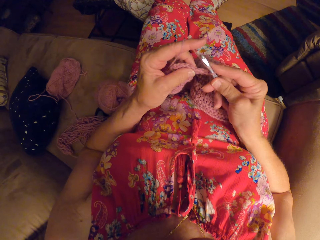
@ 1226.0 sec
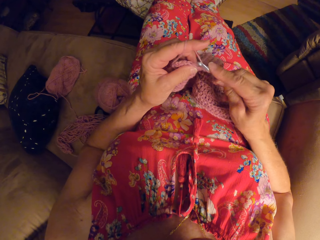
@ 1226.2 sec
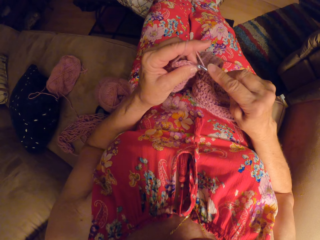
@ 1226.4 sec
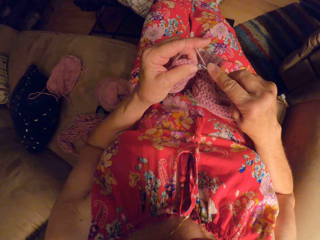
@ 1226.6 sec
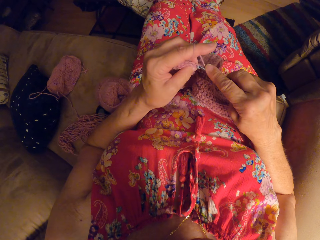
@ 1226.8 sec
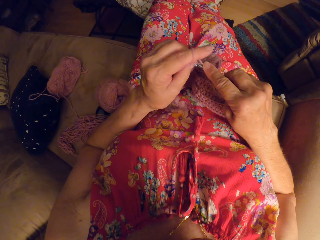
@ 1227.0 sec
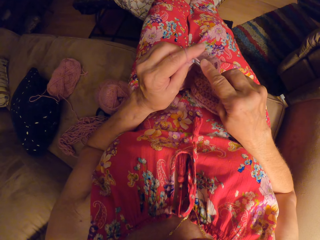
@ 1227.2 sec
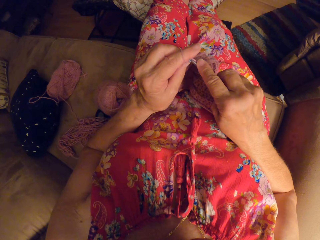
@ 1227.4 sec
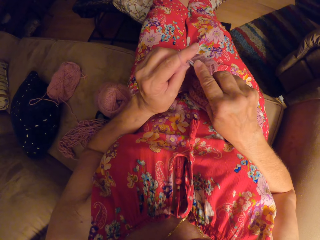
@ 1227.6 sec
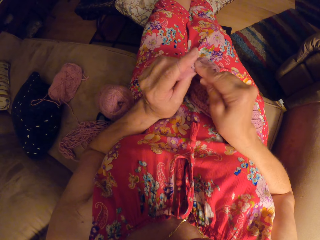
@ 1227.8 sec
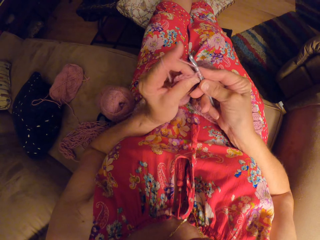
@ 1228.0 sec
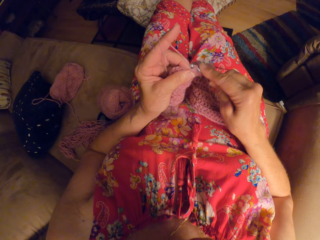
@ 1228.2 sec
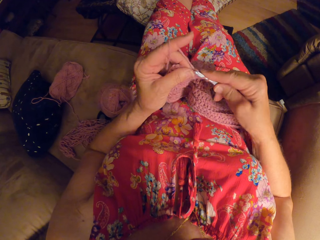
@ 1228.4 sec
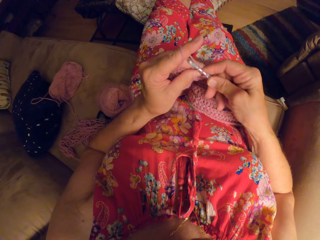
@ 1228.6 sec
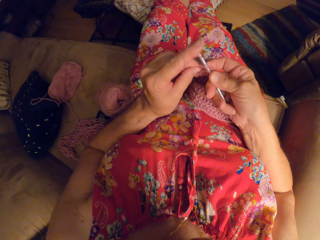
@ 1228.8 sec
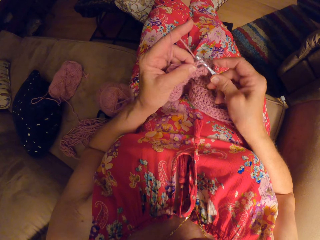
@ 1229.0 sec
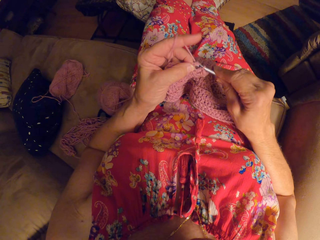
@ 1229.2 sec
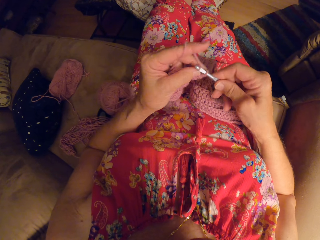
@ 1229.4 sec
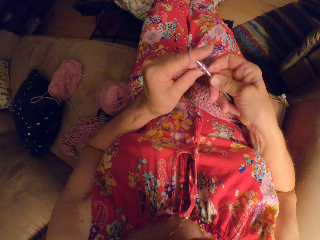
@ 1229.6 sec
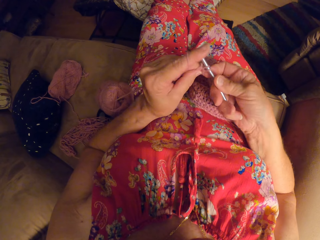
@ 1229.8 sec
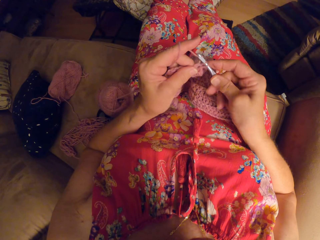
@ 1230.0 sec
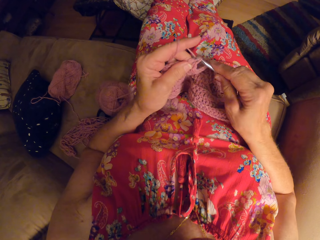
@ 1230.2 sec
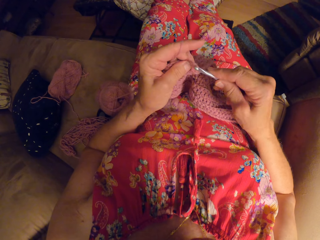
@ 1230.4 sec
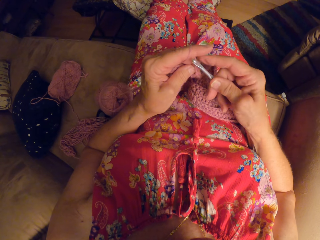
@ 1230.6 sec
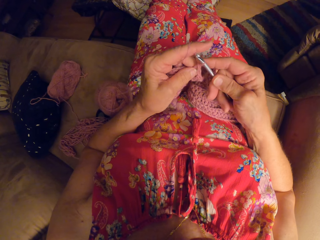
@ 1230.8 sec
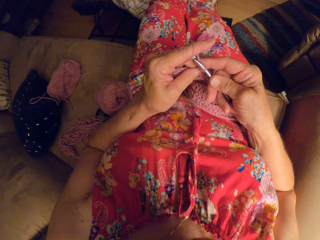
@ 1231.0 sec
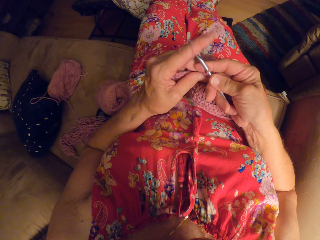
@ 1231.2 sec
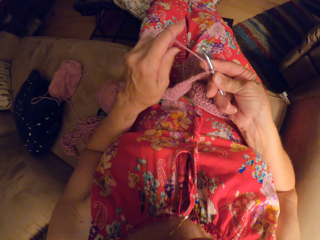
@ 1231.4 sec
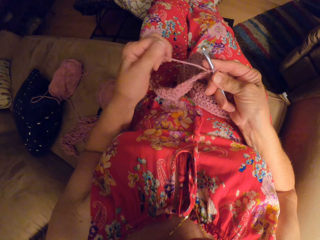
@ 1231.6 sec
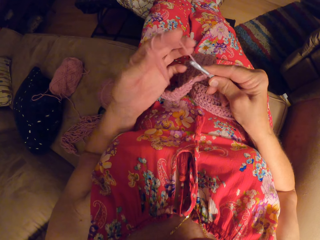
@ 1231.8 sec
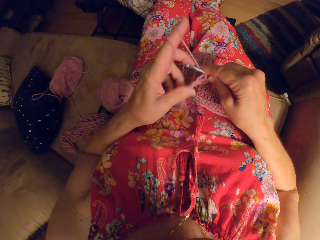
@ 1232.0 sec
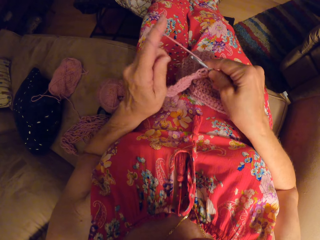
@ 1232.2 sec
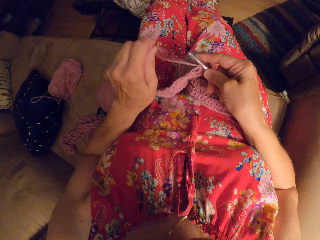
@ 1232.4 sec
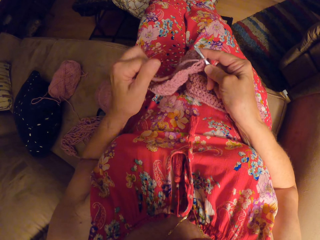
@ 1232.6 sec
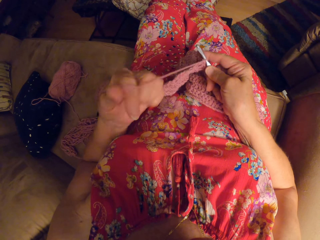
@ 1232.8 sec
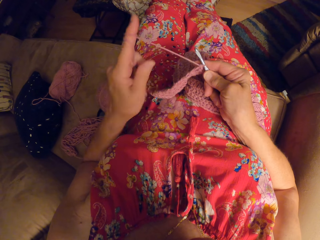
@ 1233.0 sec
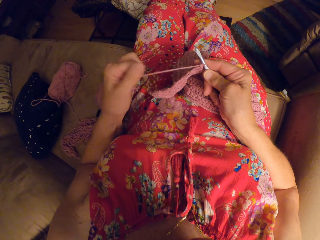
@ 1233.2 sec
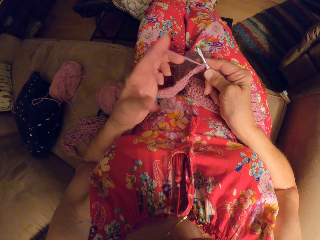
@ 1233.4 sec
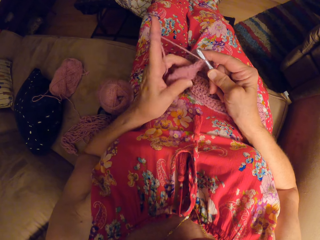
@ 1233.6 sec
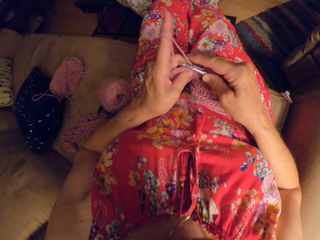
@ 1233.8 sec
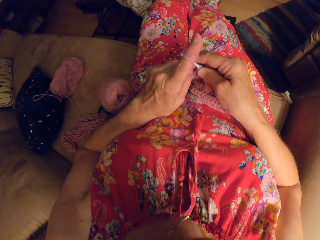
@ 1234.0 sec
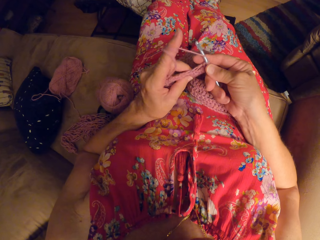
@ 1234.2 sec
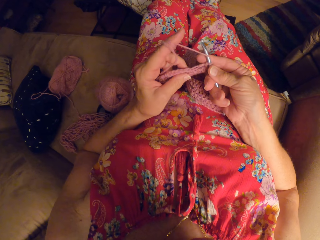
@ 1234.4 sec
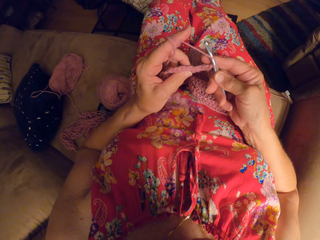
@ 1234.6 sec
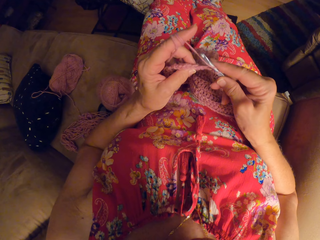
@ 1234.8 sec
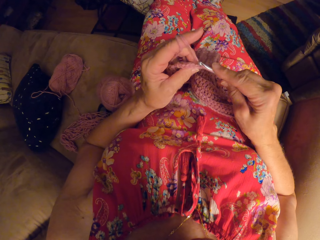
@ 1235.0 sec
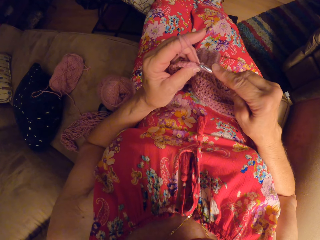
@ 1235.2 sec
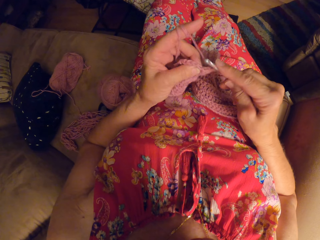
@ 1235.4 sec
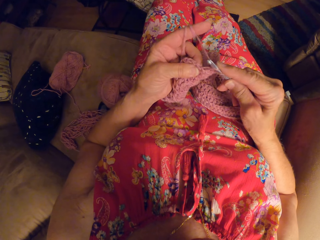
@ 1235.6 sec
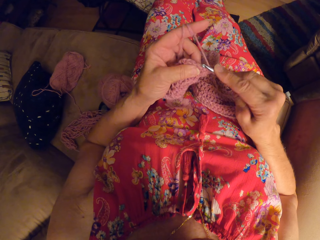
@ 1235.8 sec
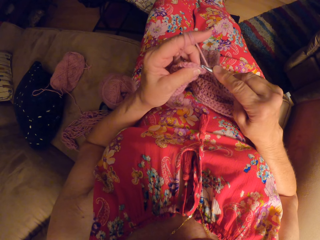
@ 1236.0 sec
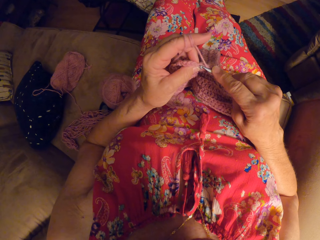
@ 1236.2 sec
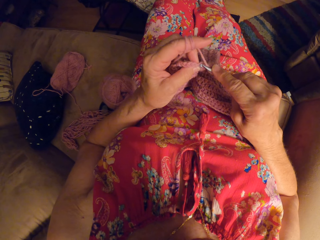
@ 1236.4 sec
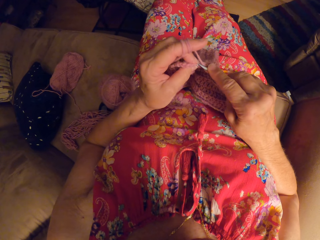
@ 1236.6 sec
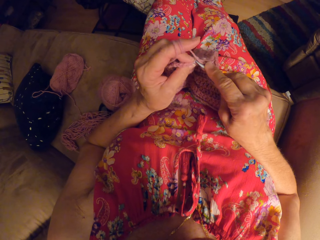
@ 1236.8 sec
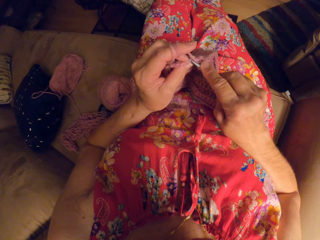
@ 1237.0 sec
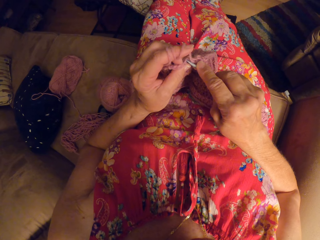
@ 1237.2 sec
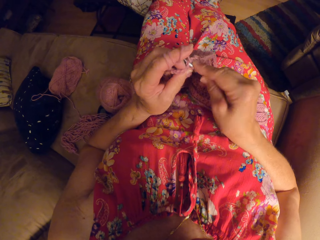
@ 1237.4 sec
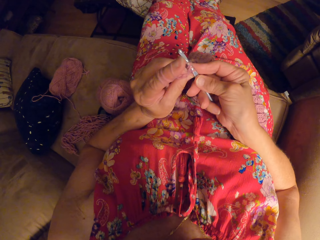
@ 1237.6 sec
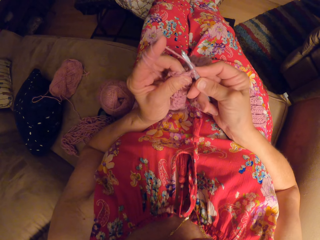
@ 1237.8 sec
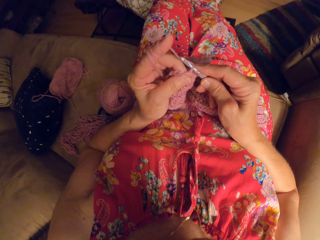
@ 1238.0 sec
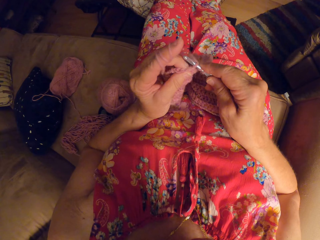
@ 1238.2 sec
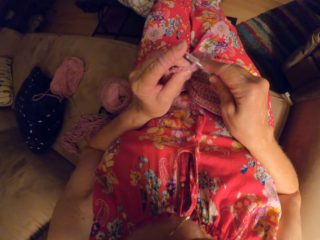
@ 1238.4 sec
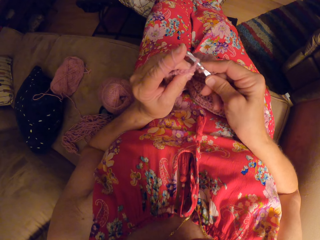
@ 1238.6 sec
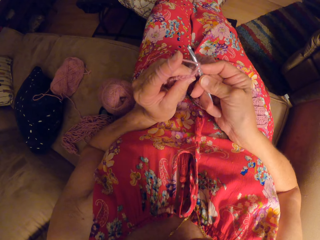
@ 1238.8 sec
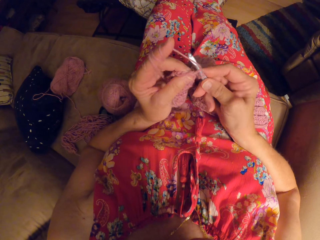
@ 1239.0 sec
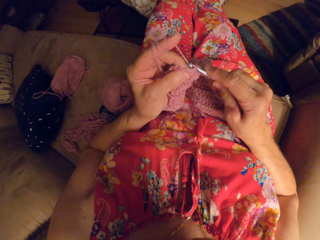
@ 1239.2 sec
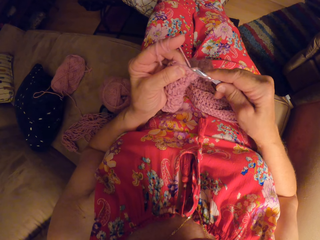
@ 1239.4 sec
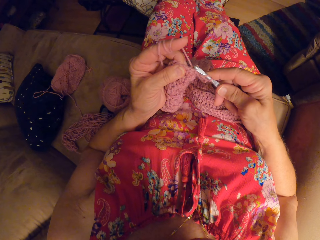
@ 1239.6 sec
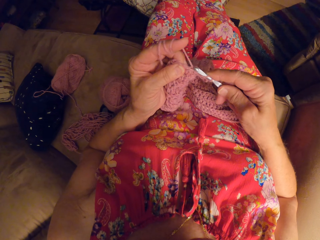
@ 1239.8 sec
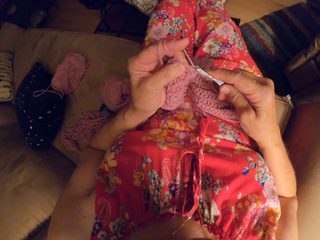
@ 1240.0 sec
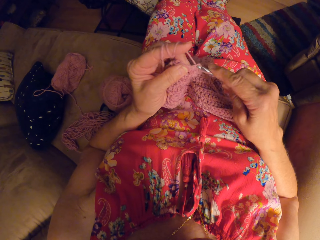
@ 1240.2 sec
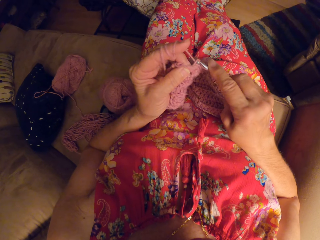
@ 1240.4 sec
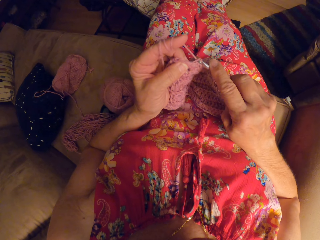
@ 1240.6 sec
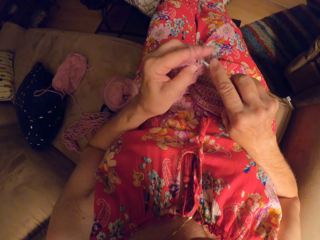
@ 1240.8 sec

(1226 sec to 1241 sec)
The camera wearer knits a fabric. They roll the knitting wool on the left finger. They knit the fabric.

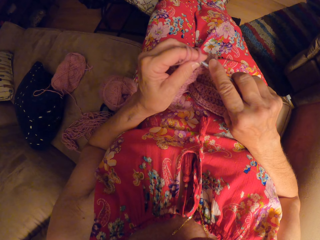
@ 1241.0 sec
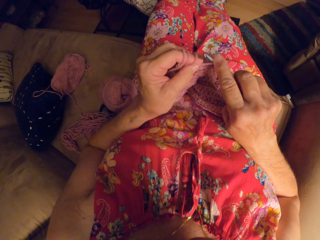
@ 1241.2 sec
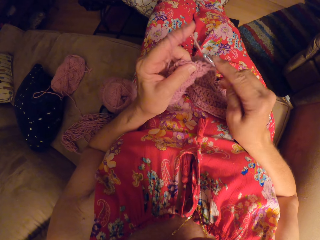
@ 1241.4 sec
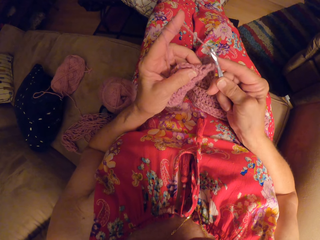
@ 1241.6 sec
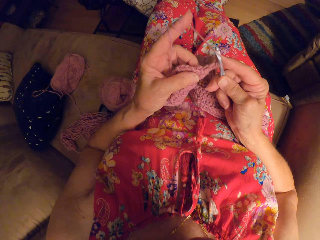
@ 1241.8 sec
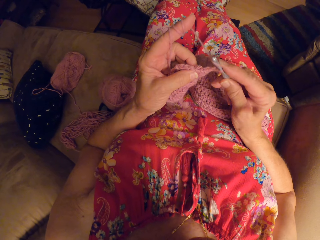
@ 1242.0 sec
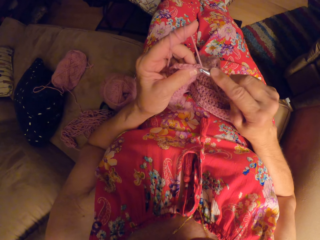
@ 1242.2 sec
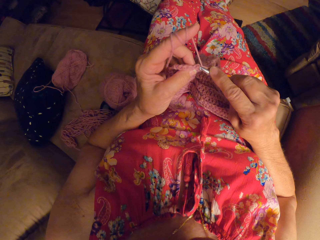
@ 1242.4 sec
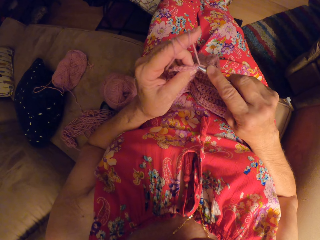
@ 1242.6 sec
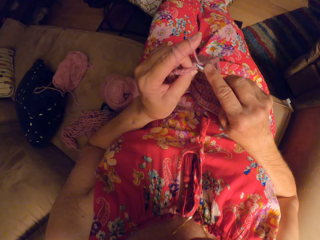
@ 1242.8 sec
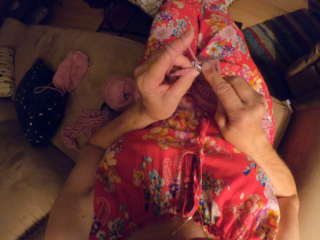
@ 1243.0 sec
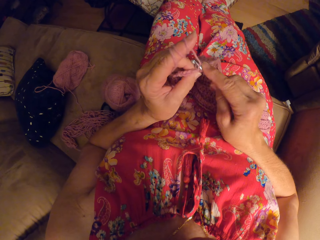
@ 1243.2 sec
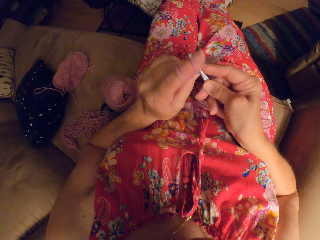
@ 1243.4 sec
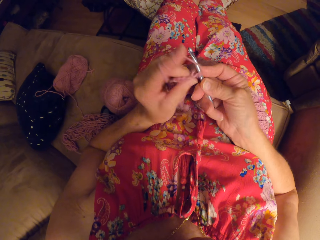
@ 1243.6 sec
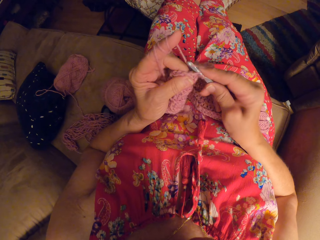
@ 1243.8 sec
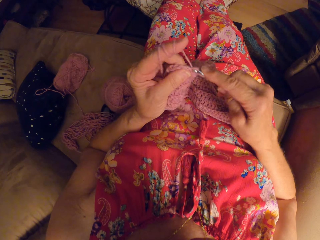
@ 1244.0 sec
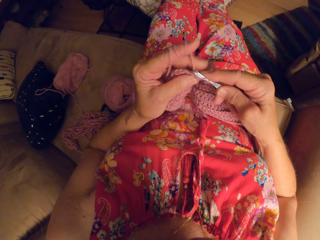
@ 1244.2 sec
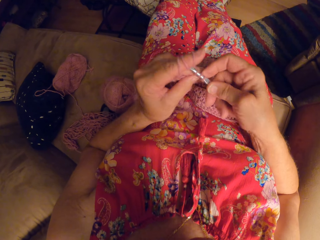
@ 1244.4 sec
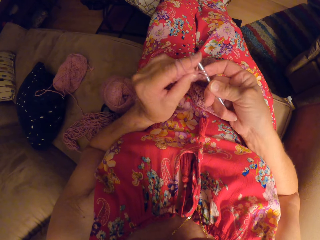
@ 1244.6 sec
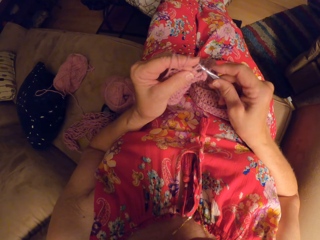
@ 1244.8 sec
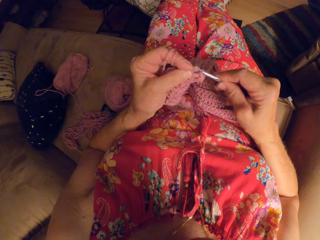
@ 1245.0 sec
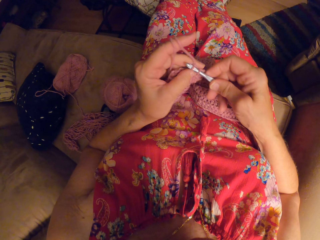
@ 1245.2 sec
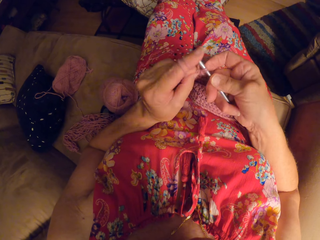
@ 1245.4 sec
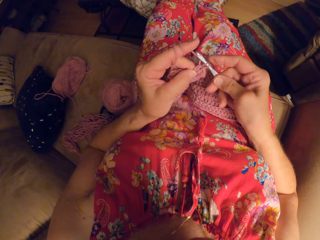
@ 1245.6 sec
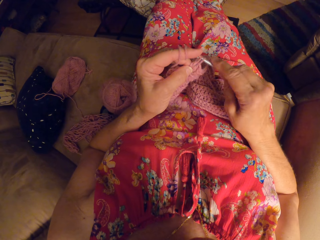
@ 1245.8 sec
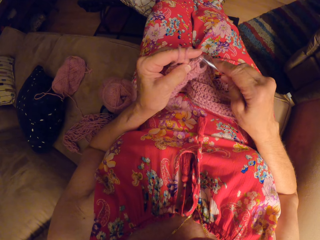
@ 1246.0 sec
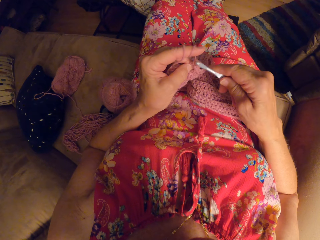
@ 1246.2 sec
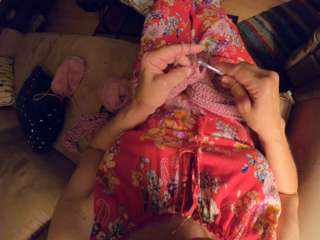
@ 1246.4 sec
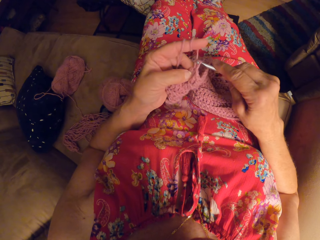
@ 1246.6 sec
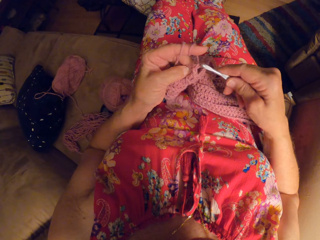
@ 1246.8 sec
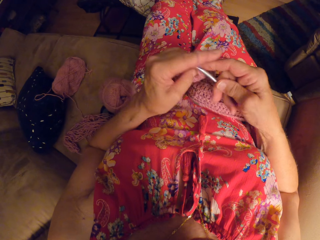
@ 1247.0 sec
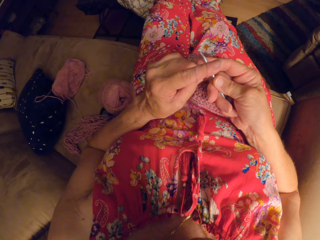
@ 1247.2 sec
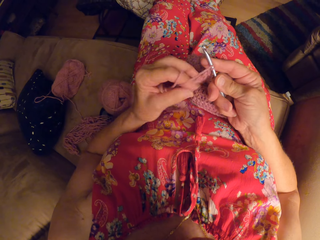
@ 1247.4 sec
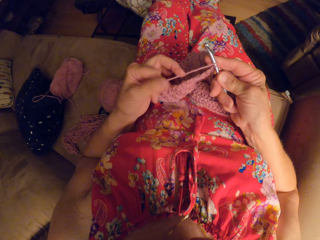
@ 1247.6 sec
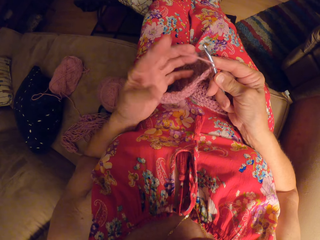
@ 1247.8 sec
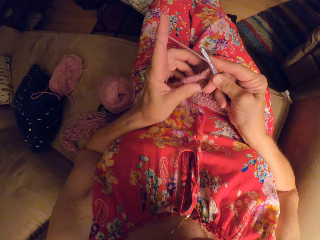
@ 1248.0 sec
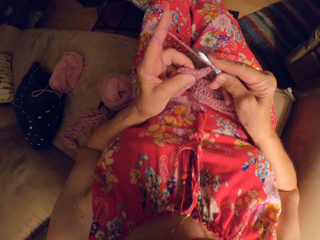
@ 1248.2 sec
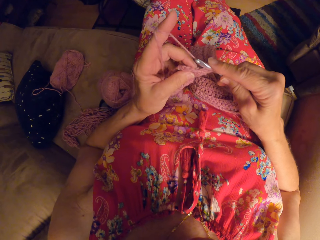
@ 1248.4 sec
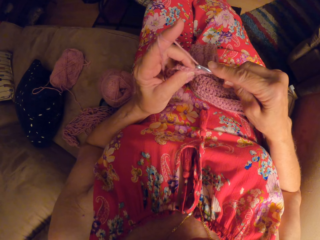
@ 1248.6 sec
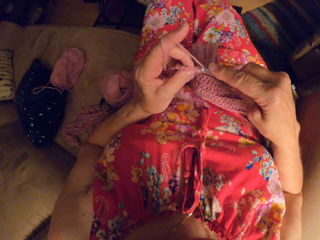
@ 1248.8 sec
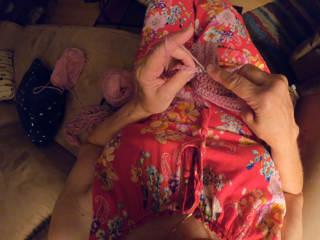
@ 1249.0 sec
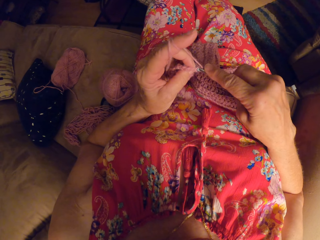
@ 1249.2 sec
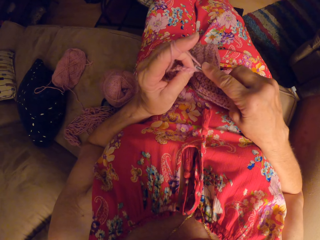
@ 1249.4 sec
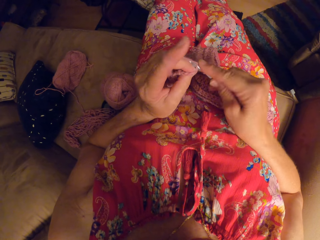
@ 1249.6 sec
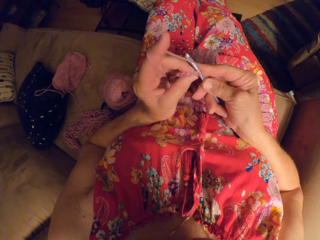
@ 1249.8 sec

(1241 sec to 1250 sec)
The camera wearer rolls the knitting wool on the left finger.
